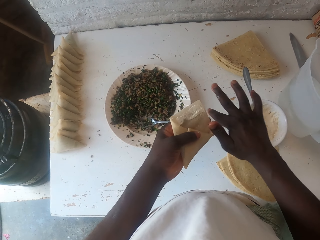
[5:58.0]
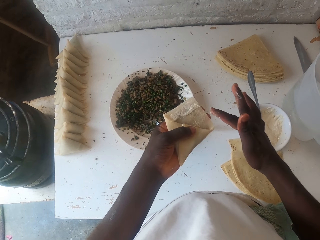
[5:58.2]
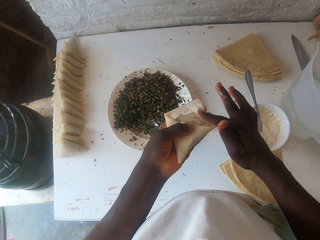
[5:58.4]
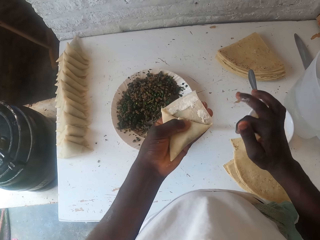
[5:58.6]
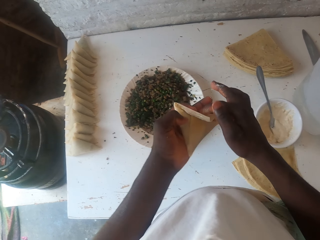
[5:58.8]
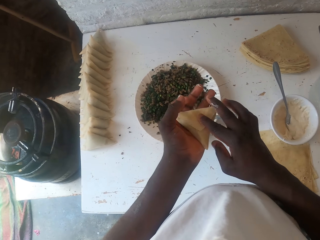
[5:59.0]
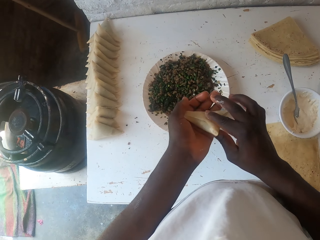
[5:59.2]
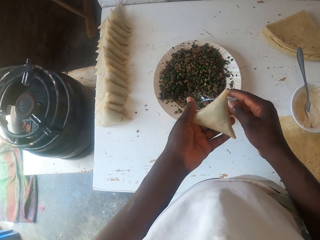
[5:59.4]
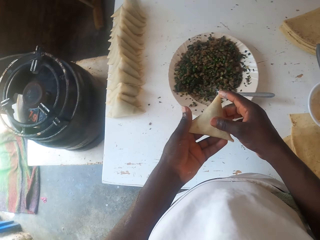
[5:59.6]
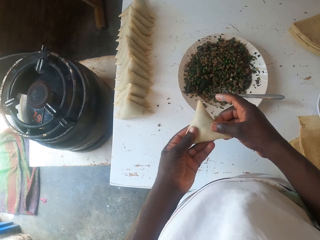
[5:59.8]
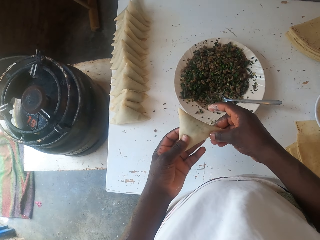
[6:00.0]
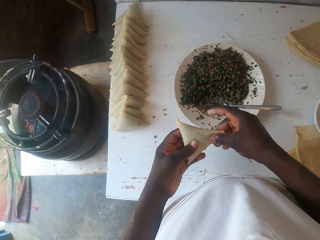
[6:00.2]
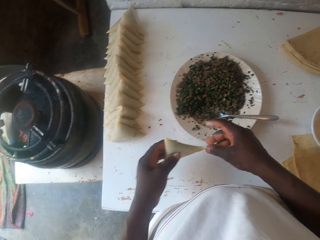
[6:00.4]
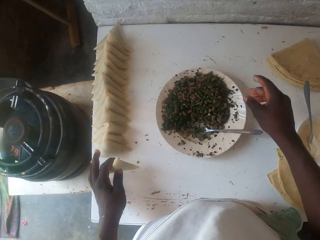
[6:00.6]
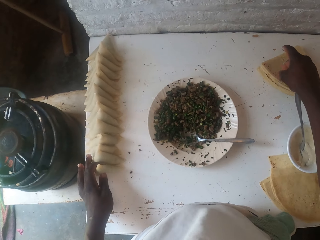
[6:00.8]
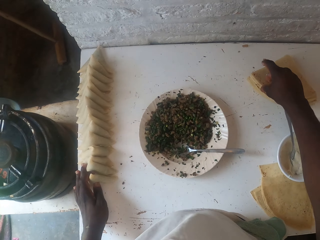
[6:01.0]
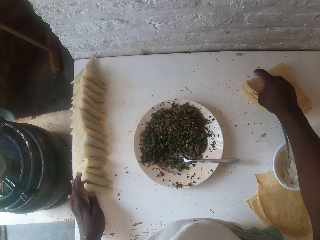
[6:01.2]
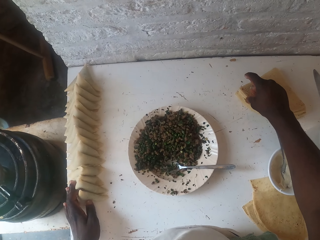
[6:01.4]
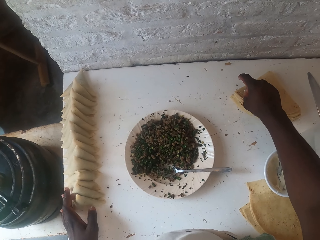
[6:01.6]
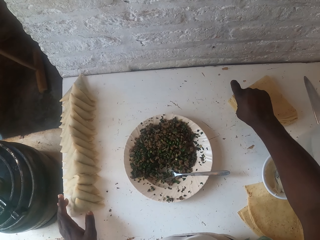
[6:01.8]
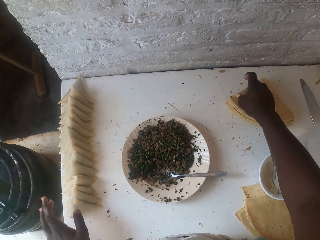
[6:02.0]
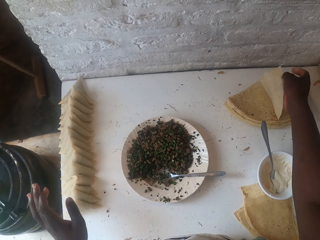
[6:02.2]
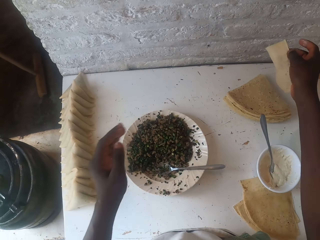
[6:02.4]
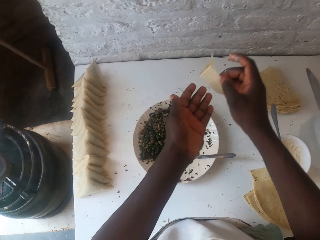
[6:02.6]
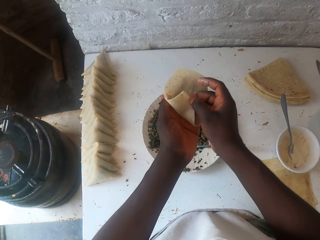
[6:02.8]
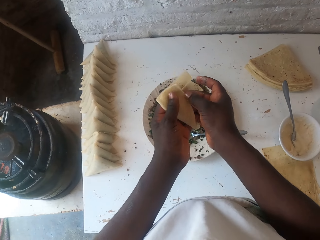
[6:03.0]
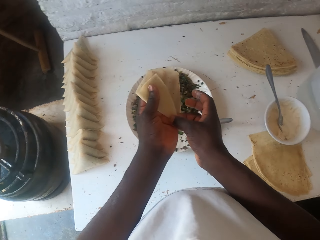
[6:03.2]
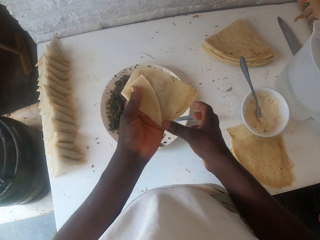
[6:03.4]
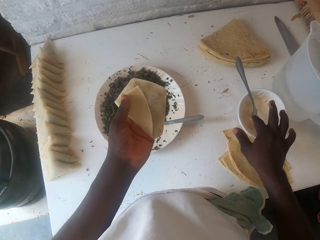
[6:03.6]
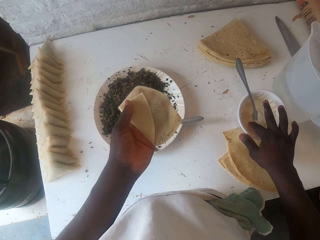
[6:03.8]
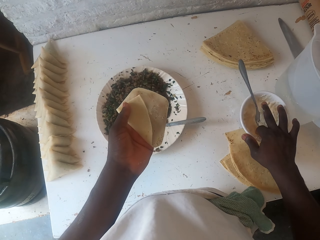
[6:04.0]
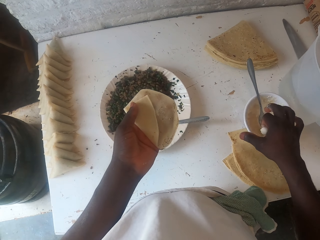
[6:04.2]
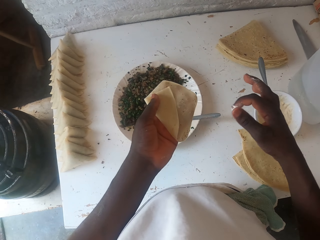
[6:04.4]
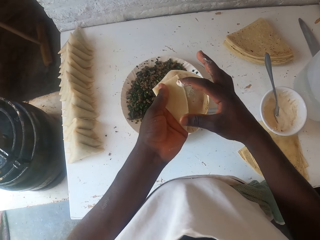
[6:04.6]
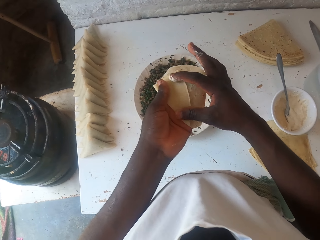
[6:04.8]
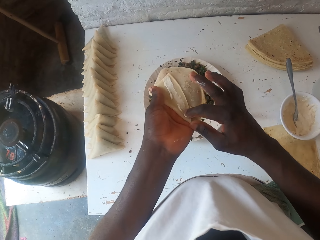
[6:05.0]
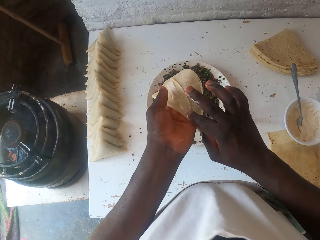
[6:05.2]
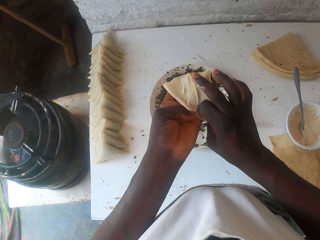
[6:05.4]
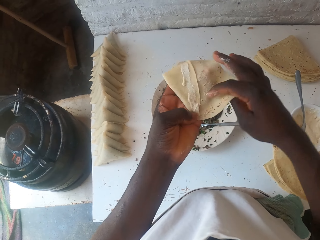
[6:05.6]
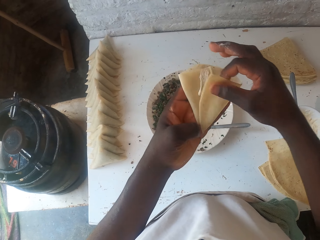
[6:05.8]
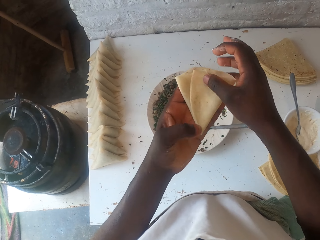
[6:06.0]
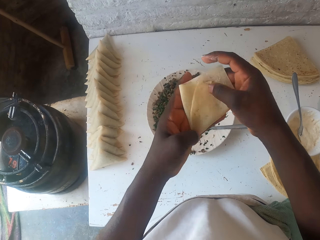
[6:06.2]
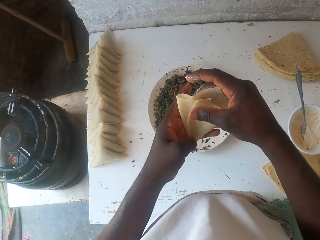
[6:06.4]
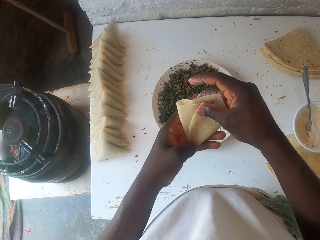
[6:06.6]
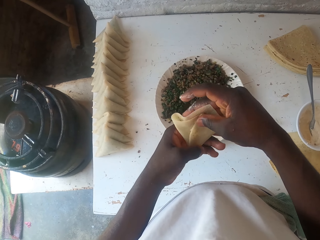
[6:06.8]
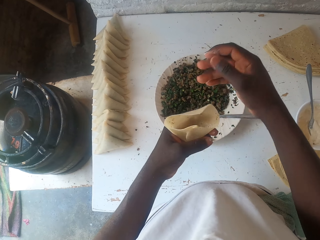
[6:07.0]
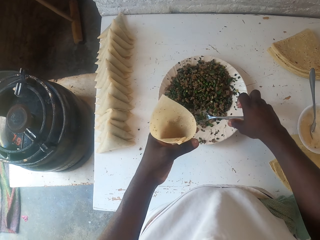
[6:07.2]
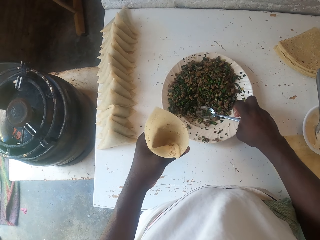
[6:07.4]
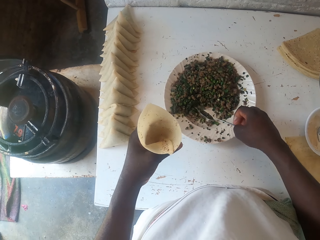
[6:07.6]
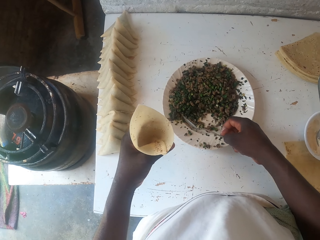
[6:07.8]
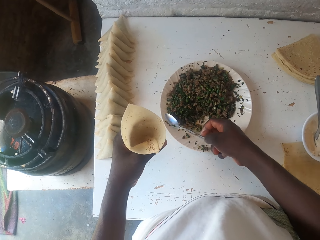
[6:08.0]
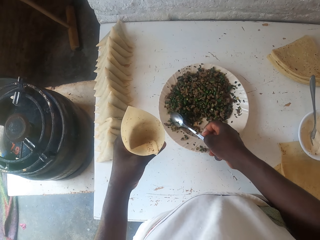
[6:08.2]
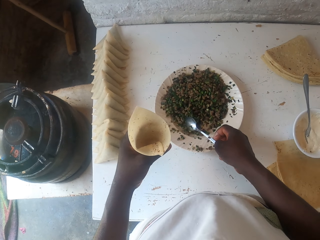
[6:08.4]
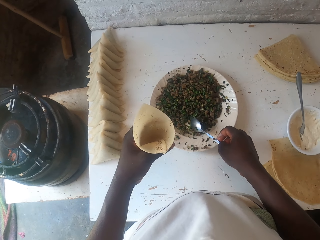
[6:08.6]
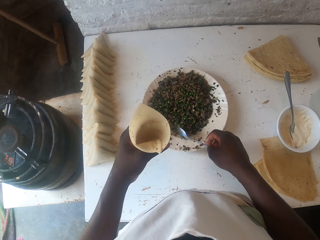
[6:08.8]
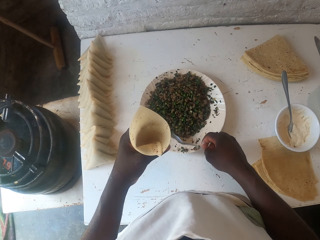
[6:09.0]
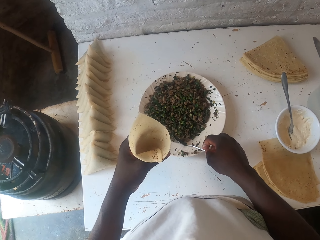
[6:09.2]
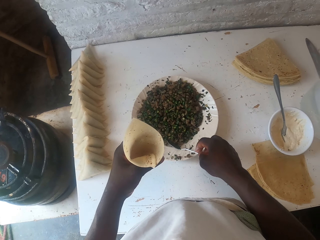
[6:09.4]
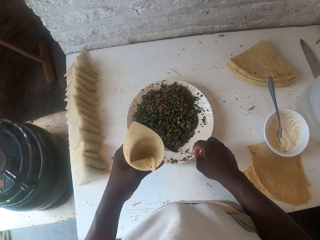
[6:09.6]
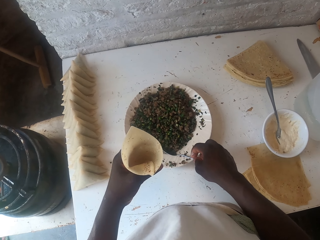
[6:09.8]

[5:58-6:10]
The camera wearer places the samosa pocket on the table. They pick up a dough. They fold the dough. They stuff the samosa. They moisten the dough. They fold the dough. They pick up a spoon.

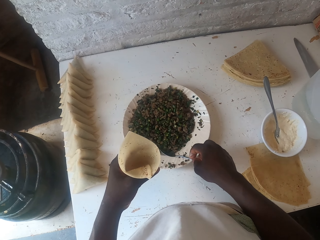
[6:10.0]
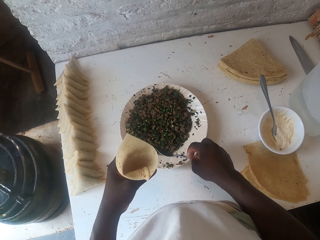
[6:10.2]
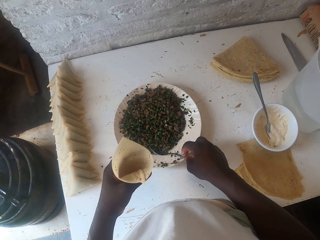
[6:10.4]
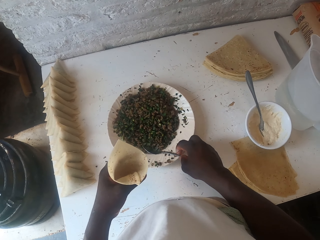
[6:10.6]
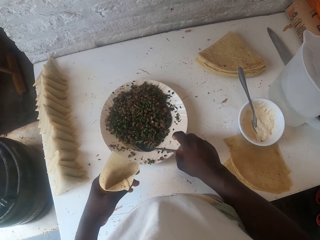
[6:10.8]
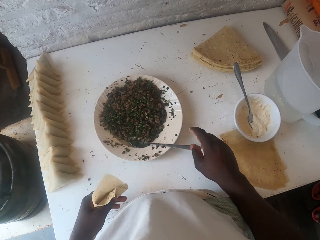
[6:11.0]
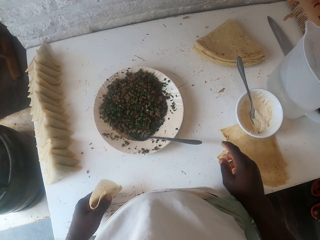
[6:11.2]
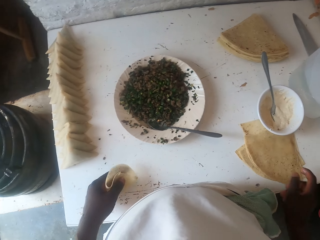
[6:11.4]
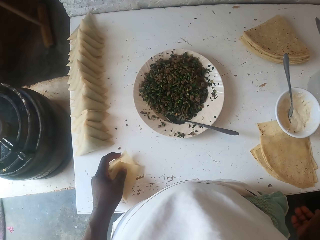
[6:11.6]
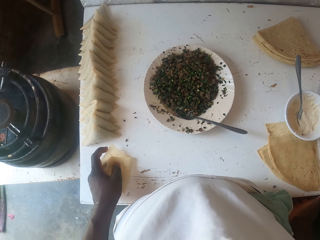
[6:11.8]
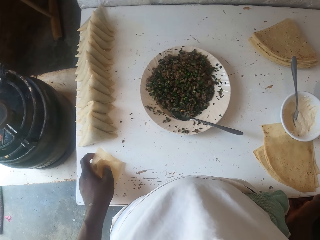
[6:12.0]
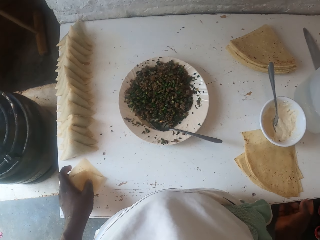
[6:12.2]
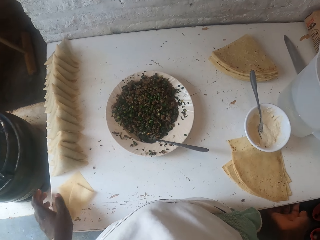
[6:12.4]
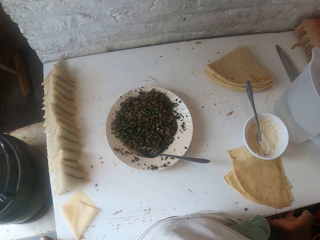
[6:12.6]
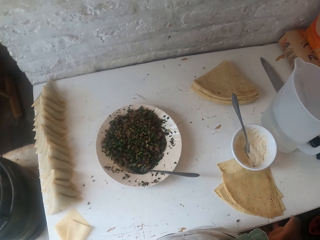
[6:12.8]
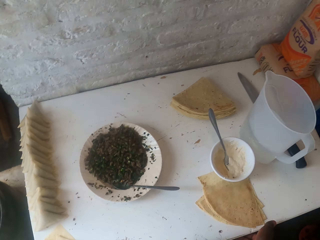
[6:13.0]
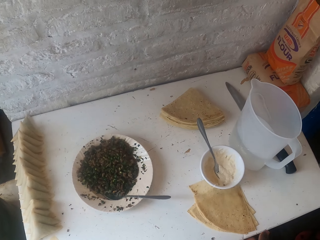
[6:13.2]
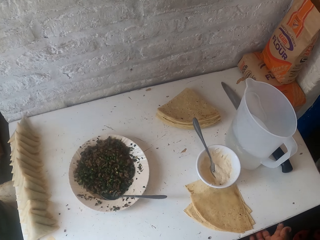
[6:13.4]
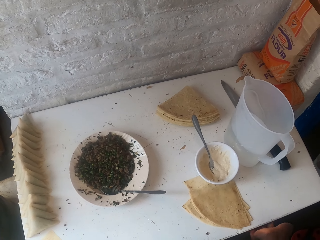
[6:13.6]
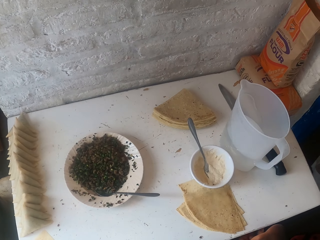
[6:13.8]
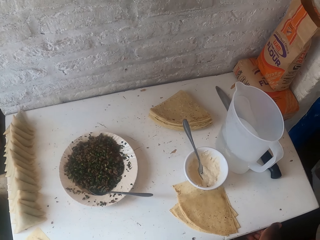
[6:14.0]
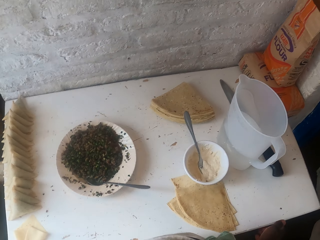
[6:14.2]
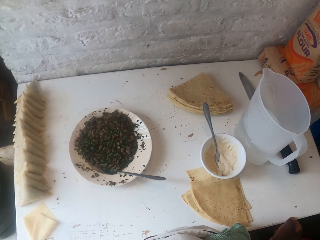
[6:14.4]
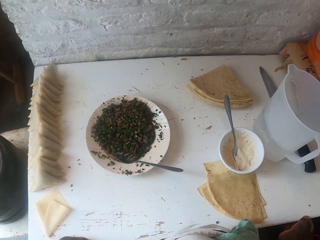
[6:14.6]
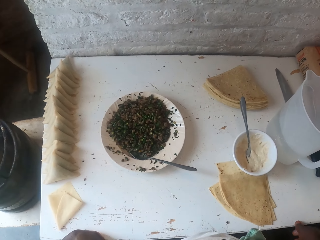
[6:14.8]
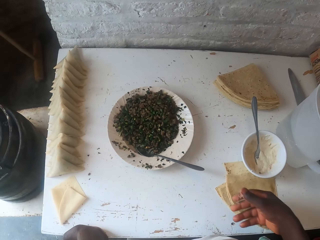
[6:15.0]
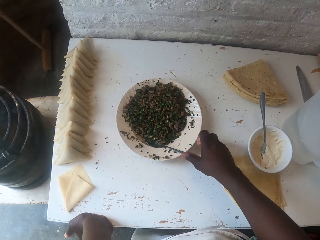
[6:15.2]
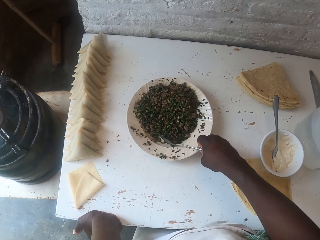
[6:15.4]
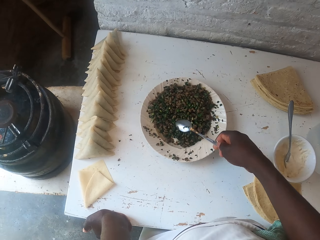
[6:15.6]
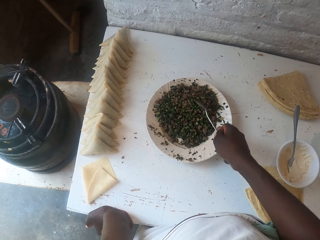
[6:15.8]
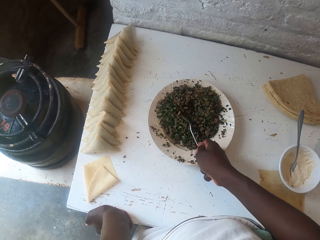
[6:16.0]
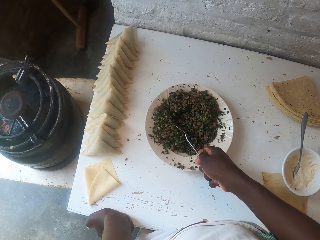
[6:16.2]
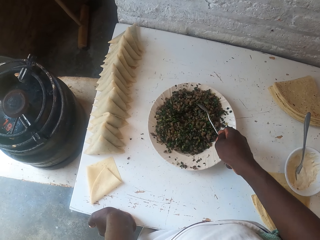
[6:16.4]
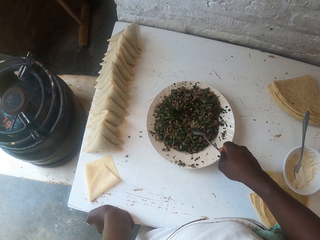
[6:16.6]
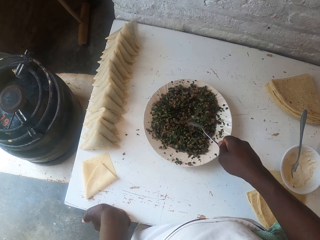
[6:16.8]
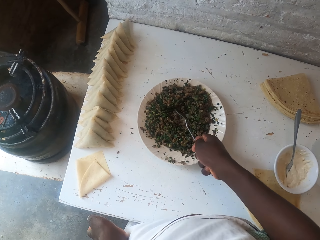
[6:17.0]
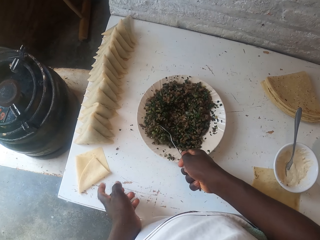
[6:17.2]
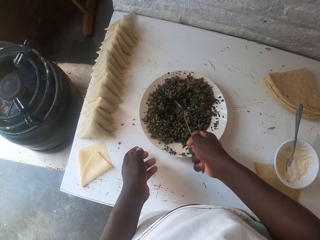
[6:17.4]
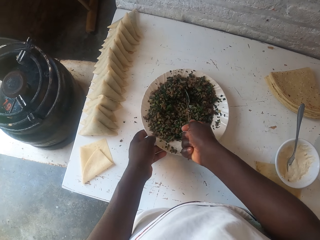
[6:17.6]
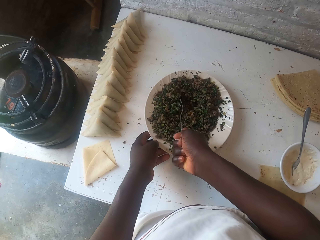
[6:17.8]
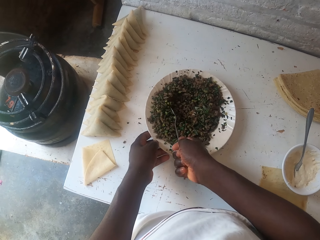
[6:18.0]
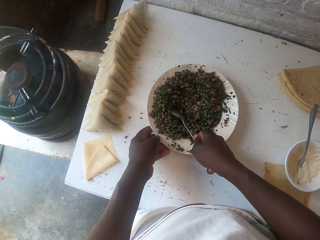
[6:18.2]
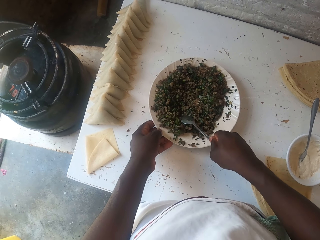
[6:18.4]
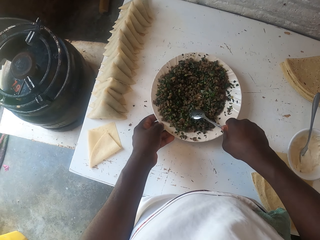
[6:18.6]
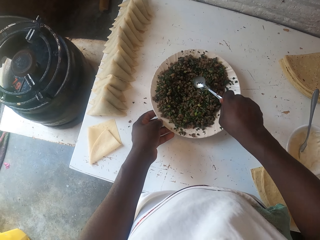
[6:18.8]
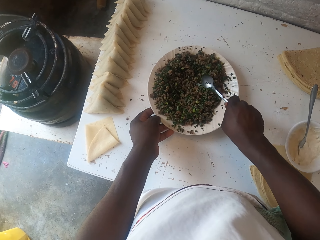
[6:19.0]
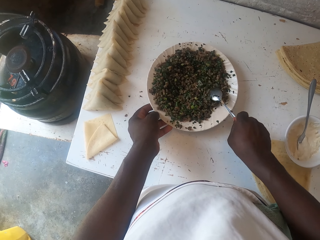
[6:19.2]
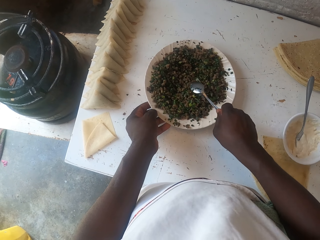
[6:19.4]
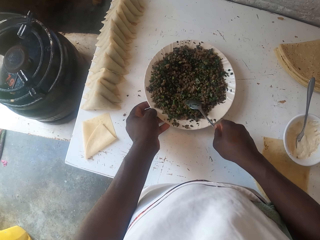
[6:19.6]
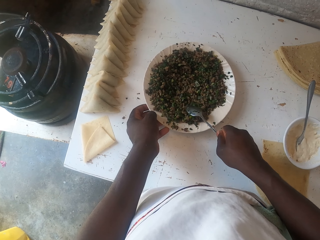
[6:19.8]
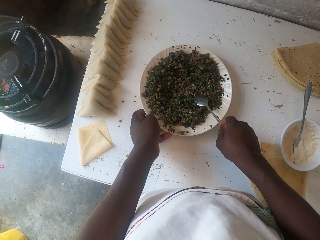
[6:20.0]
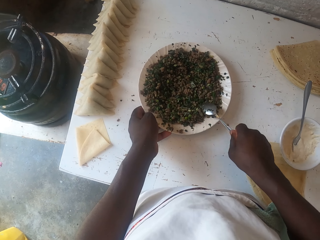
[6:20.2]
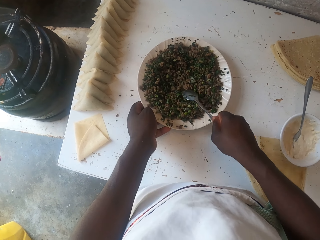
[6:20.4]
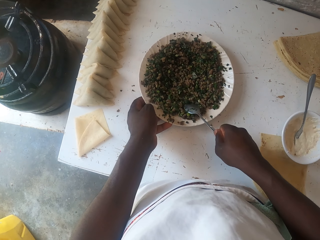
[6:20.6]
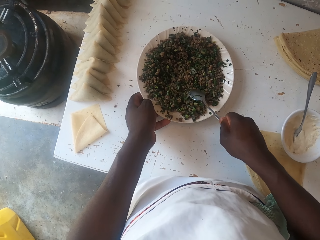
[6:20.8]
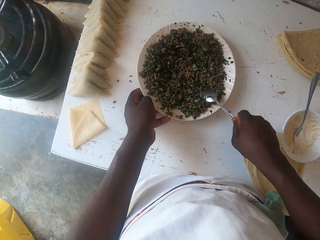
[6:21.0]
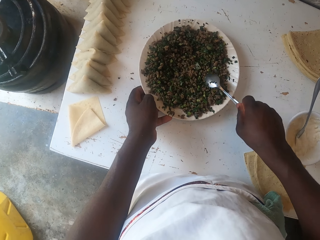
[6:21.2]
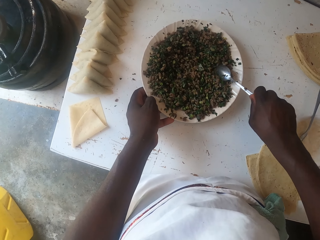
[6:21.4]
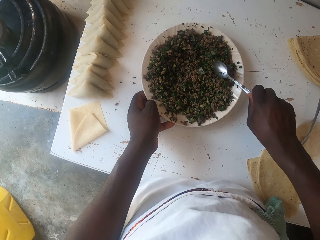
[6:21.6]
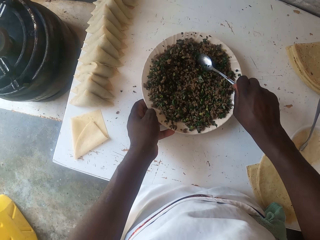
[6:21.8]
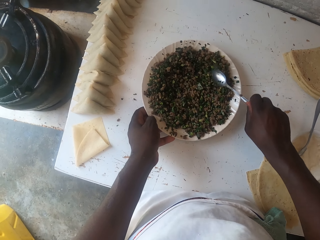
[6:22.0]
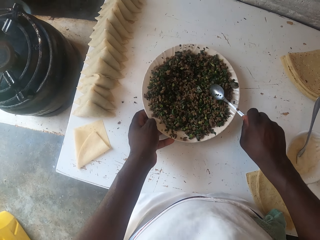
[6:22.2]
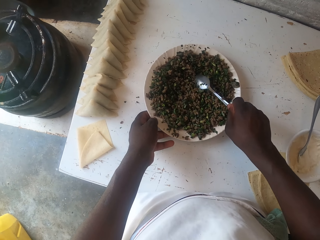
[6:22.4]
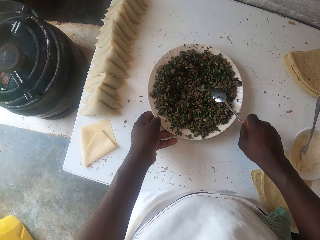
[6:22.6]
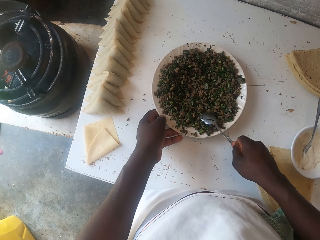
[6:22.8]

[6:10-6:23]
The camera wearer places the spoon in the plate. They place the dough on the table. They mix something on the plate. They pick up the spoon. They spread the boiled peas in the plate. They hold the plate.
